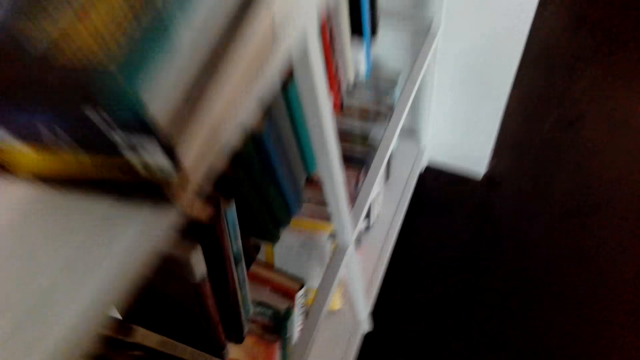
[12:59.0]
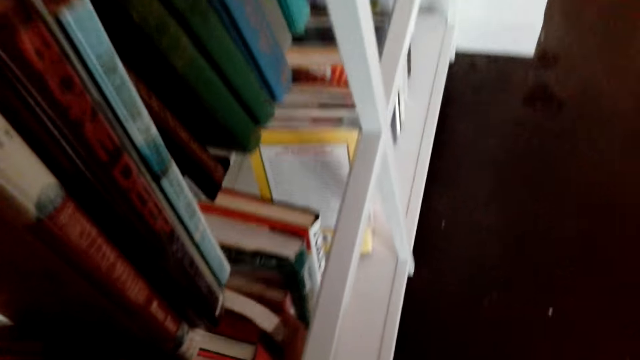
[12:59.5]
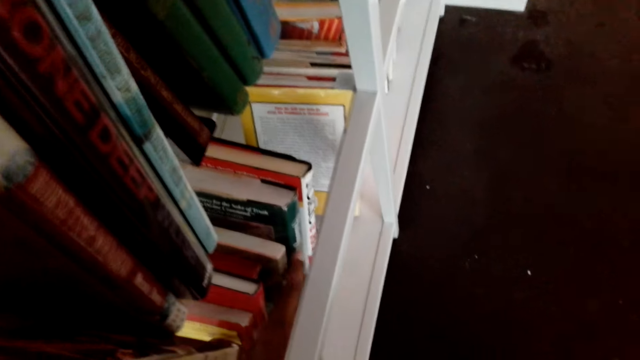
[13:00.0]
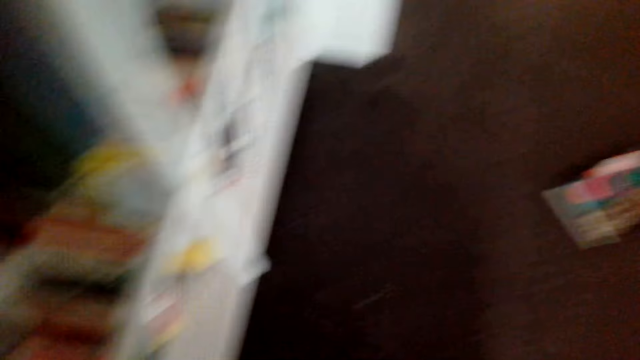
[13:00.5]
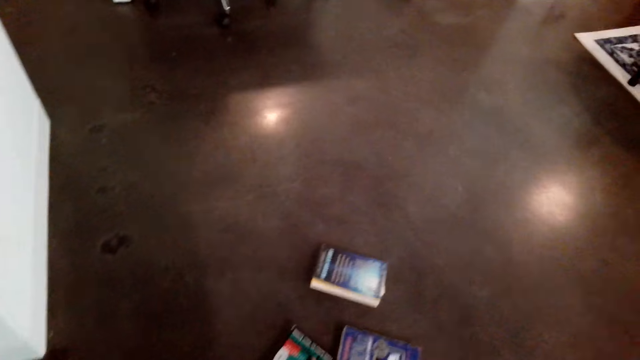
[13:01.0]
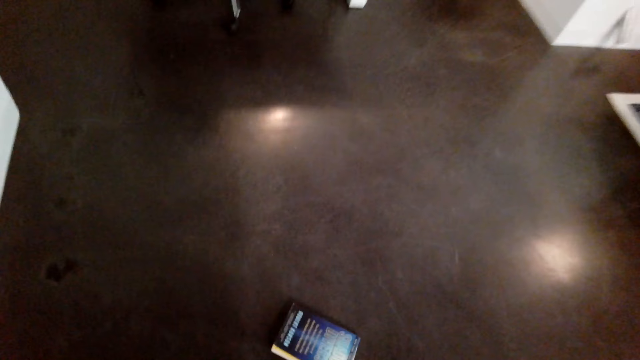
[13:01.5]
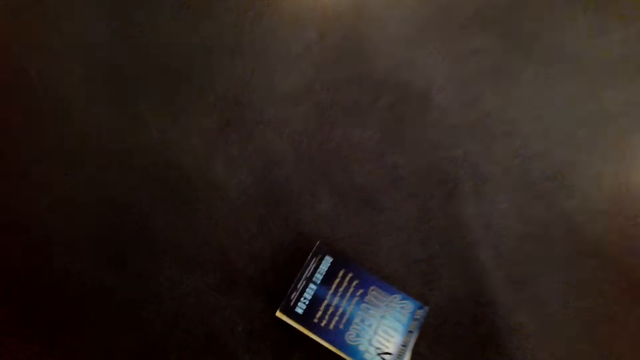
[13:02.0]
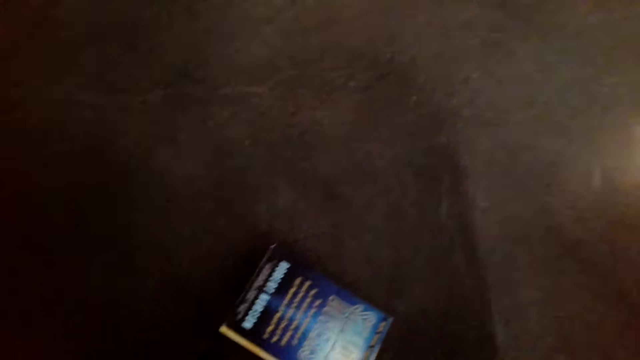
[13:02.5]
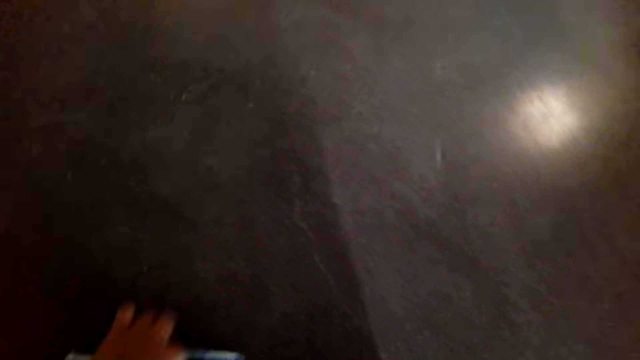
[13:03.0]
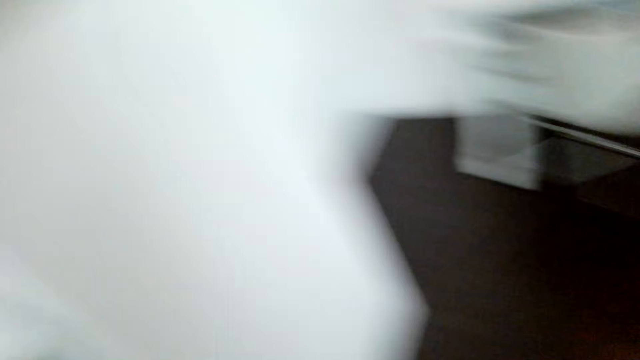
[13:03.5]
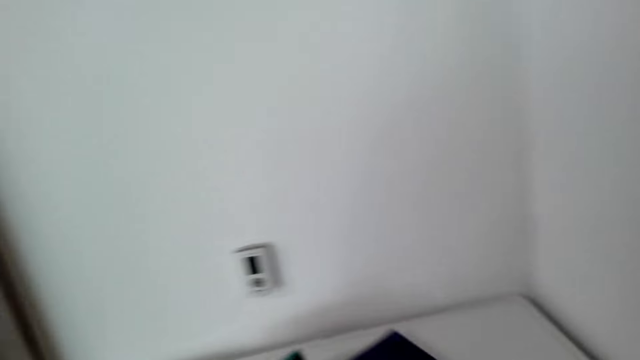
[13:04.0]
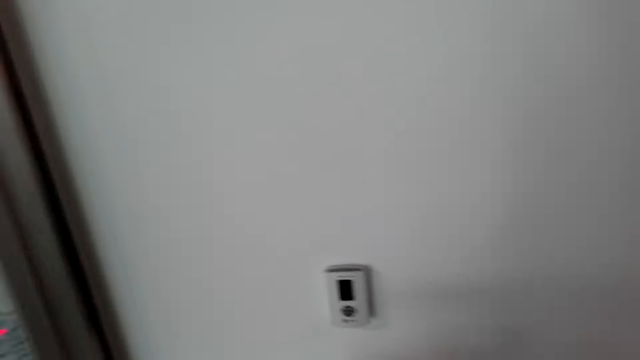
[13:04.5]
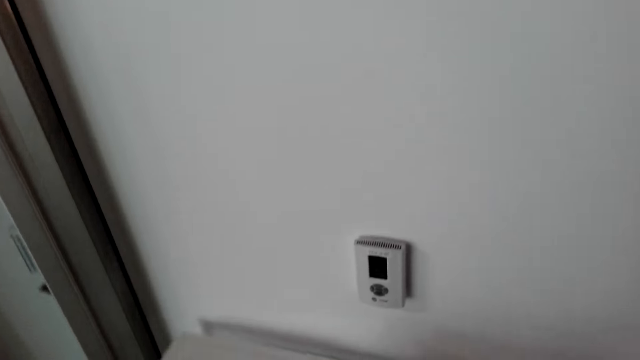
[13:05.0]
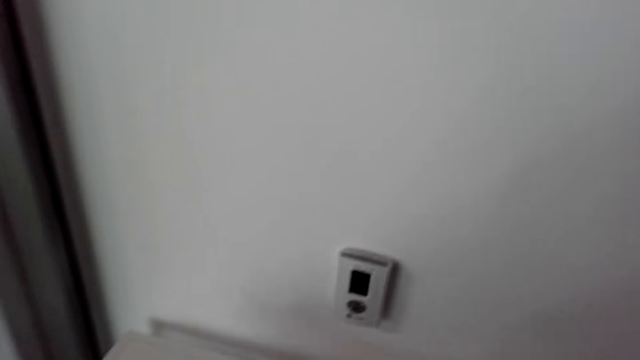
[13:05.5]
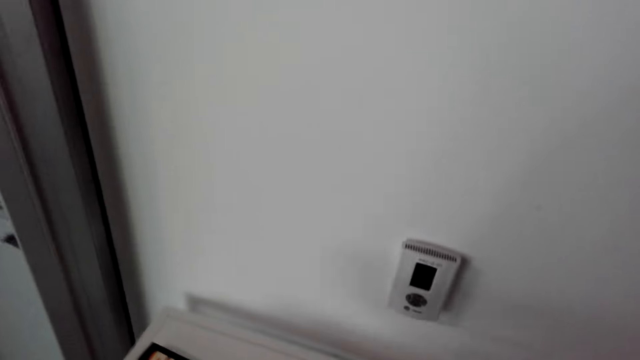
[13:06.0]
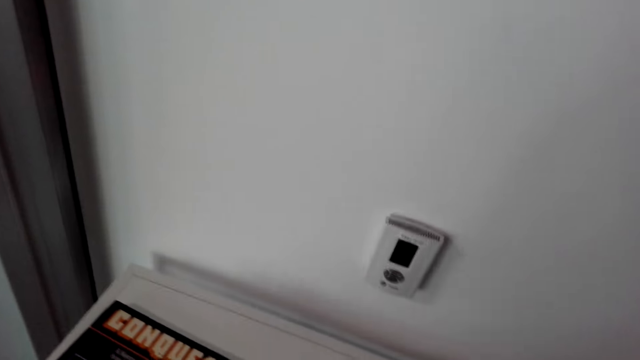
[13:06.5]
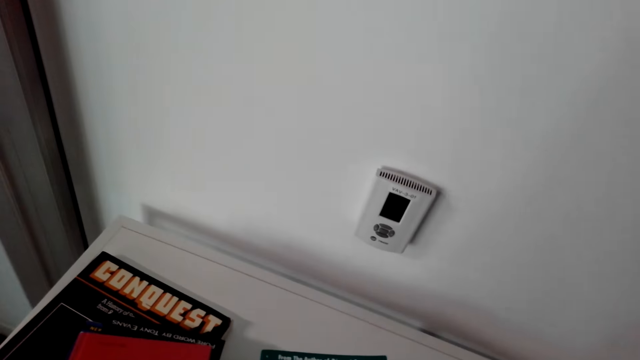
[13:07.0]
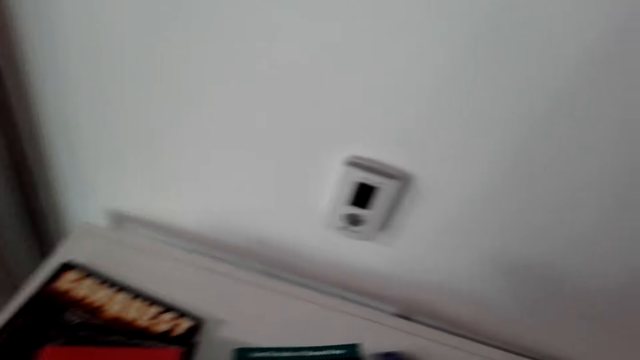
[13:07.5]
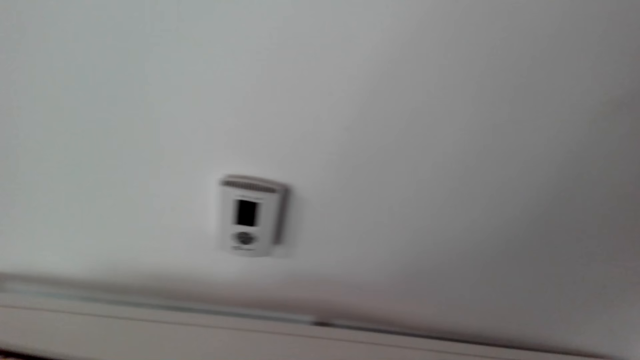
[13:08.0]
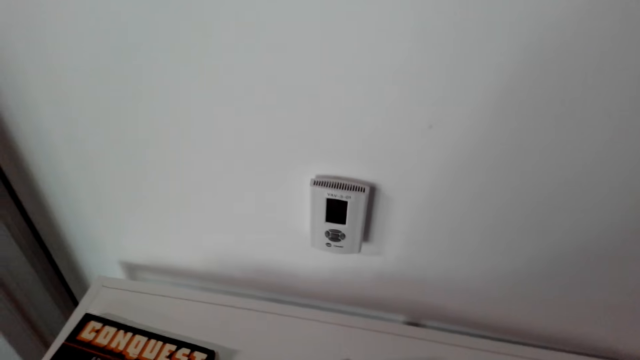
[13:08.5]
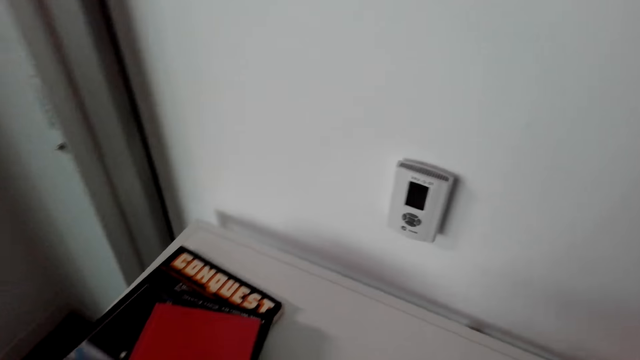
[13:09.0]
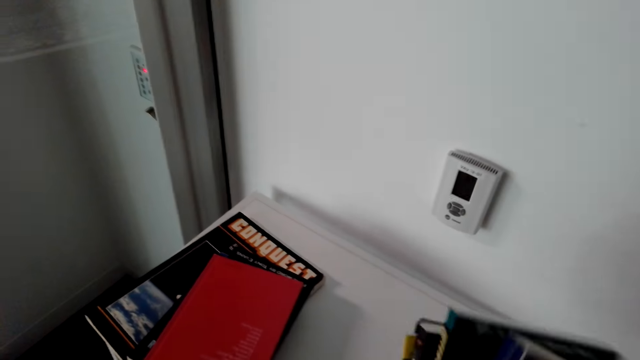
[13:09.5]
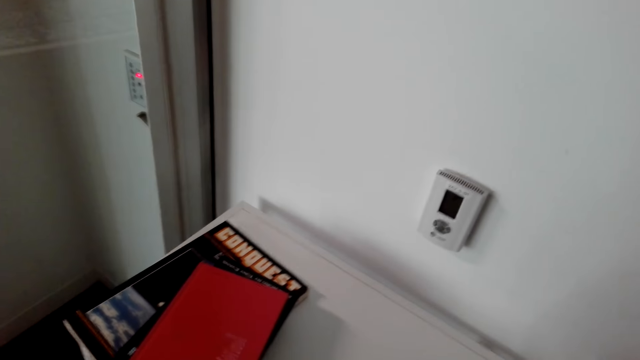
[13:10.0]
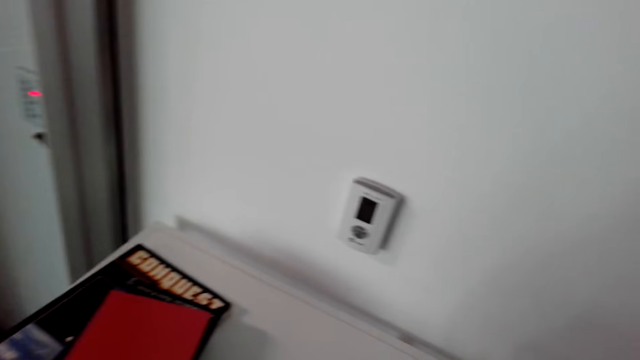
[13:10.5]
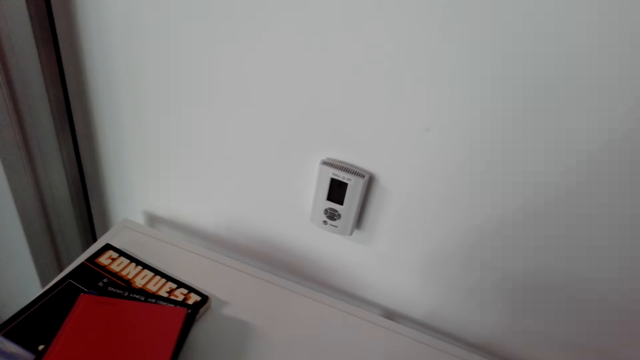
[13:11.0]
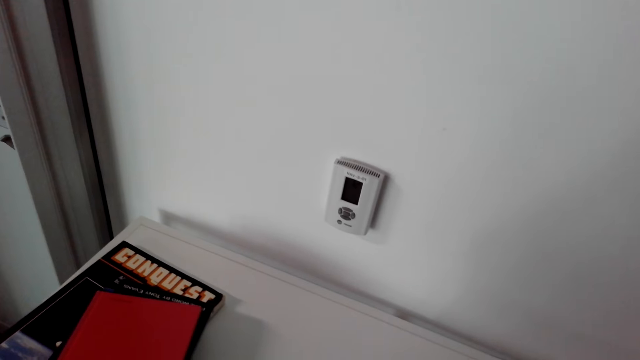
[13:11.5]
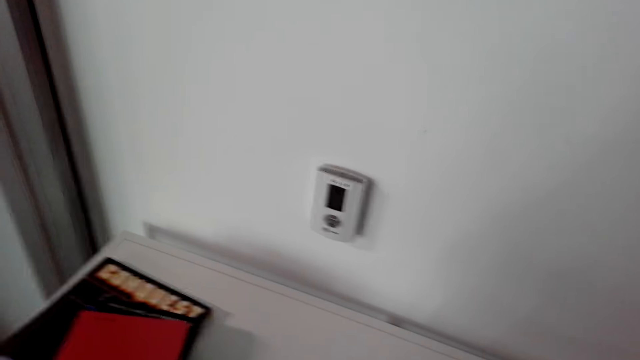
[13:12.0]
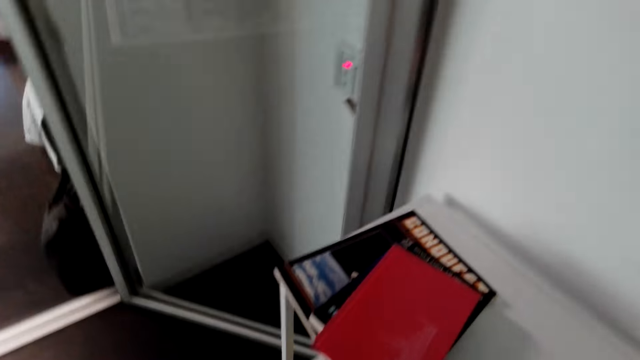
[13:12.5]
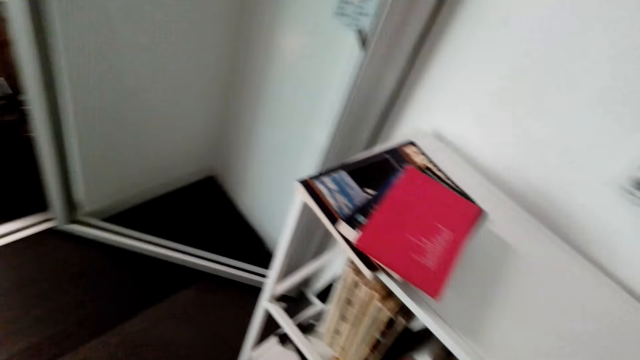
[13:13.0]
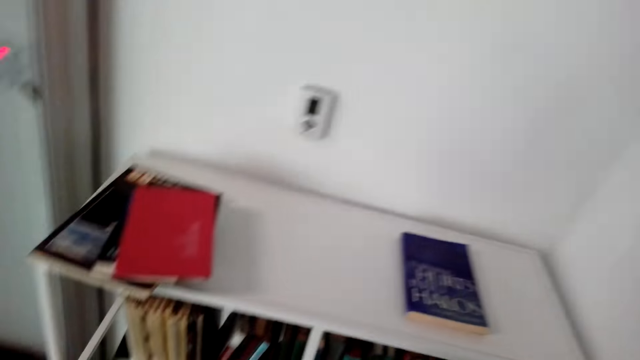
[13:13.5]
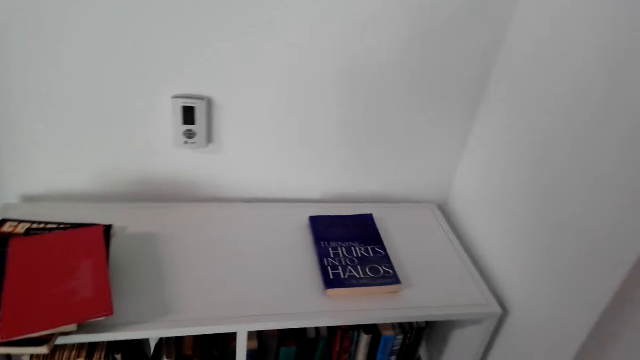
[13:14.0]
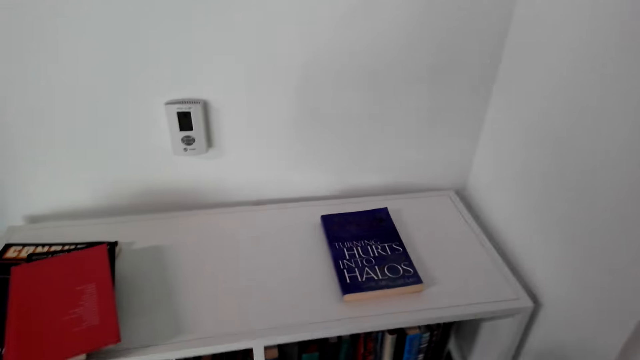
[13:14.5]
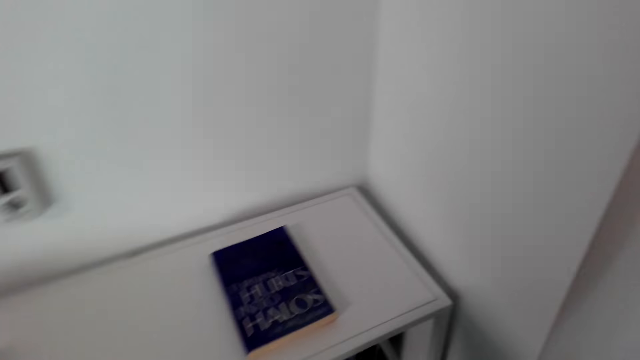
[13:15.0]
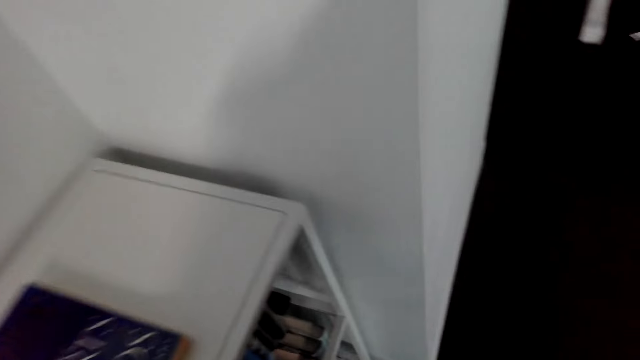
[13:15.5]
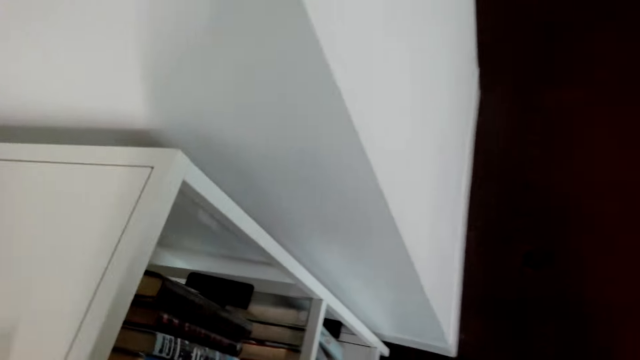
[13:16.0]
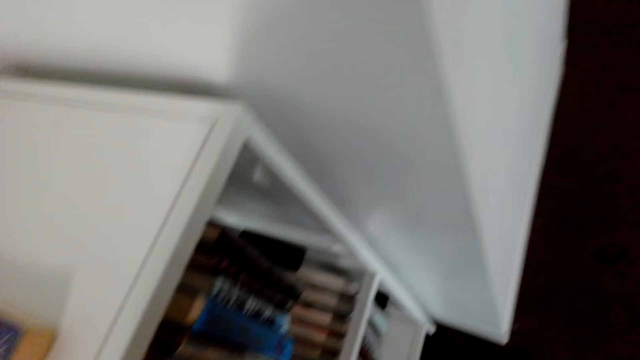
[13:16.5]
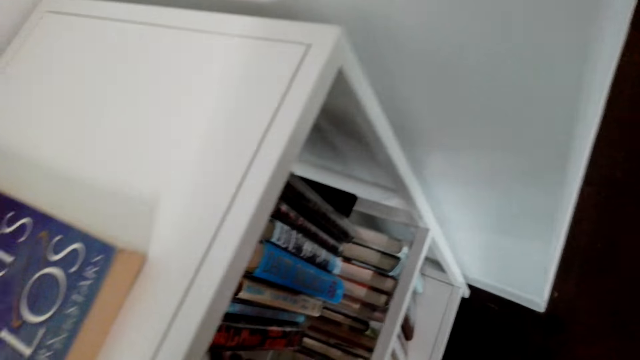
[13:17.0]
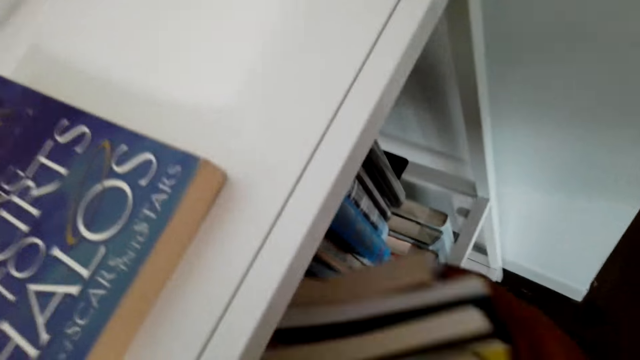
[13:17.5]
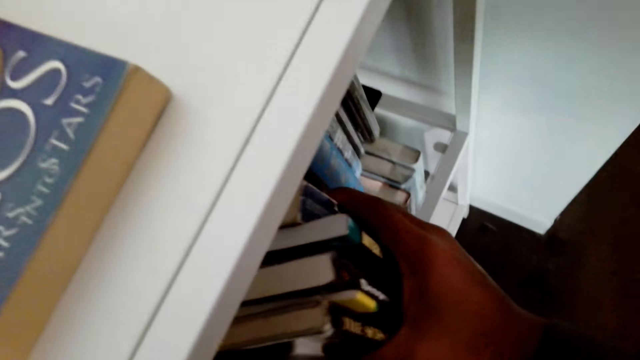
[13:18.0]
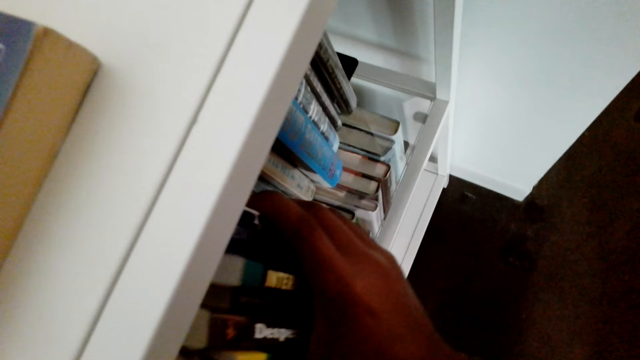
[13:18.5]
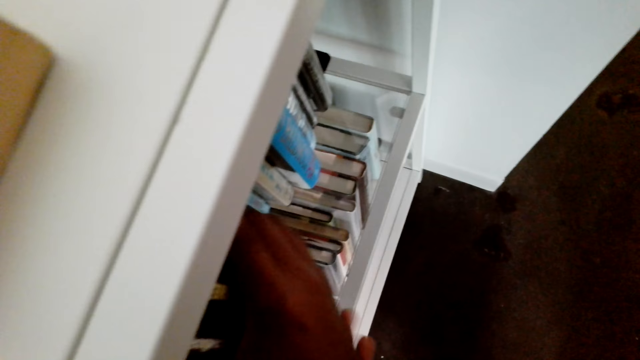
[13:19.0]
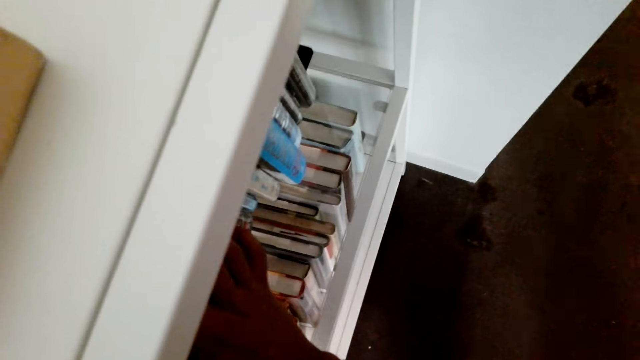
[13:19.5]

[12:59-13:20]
The camera wearer arranges books on the shelf. They pick up a book from the floor. They put the books in the shelf. They hold the books on the shelf. They arrange a book on the shelf.
